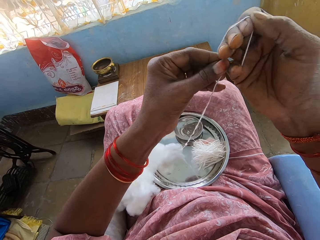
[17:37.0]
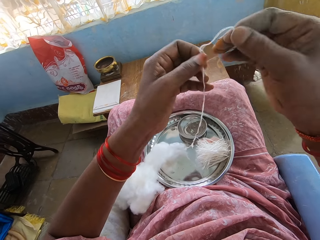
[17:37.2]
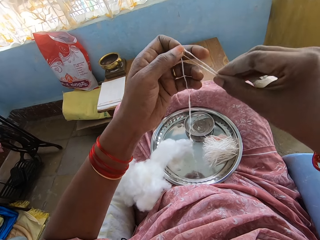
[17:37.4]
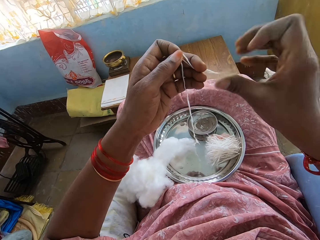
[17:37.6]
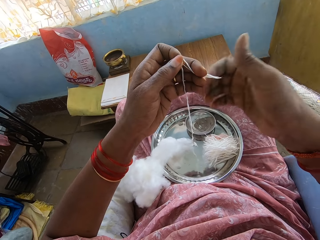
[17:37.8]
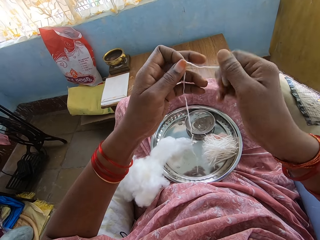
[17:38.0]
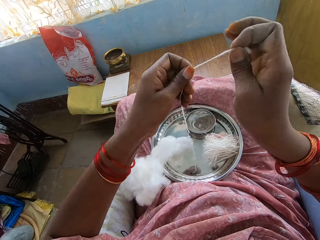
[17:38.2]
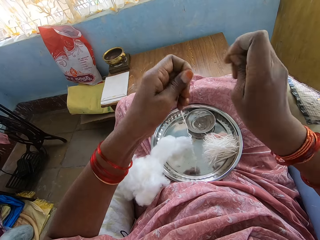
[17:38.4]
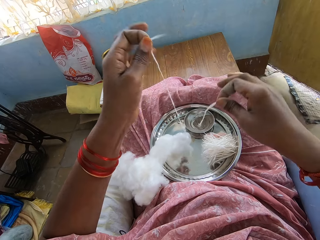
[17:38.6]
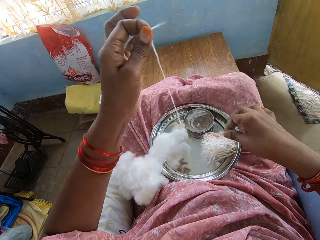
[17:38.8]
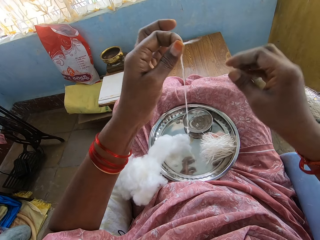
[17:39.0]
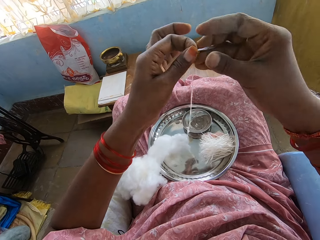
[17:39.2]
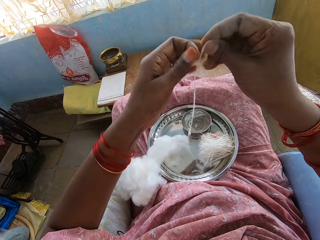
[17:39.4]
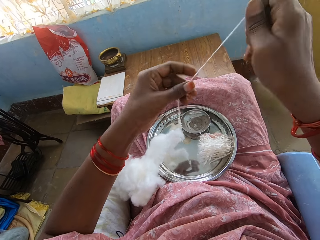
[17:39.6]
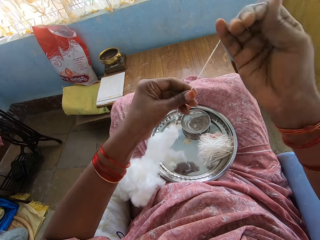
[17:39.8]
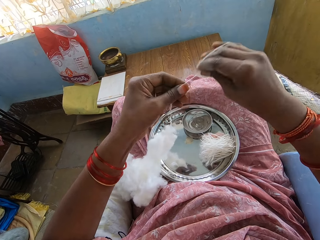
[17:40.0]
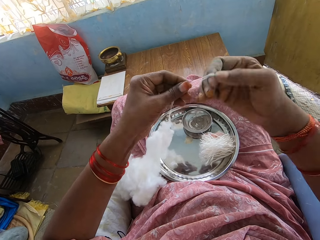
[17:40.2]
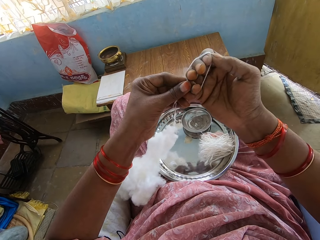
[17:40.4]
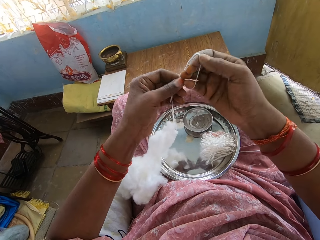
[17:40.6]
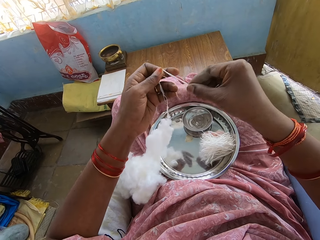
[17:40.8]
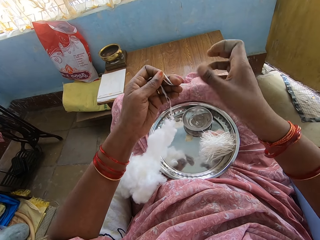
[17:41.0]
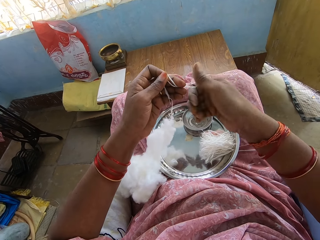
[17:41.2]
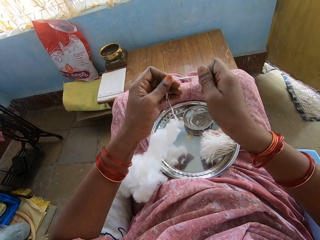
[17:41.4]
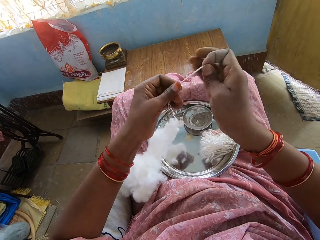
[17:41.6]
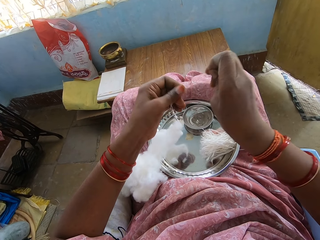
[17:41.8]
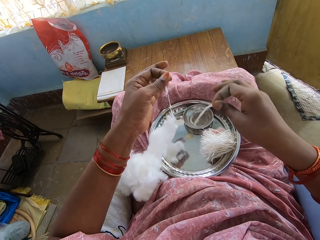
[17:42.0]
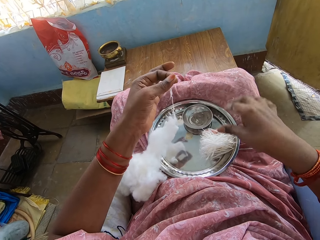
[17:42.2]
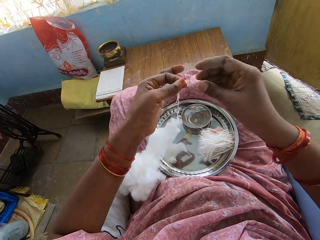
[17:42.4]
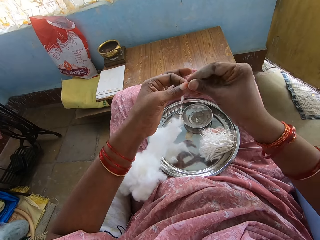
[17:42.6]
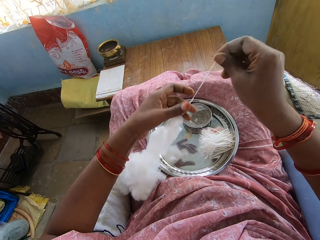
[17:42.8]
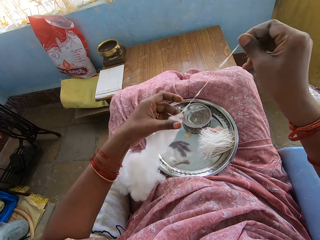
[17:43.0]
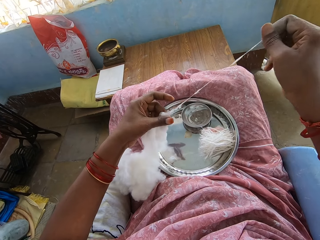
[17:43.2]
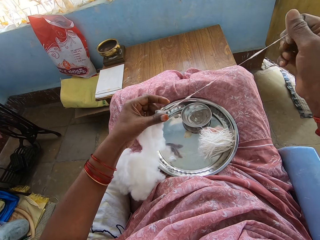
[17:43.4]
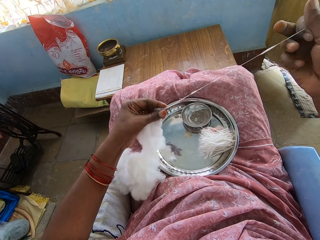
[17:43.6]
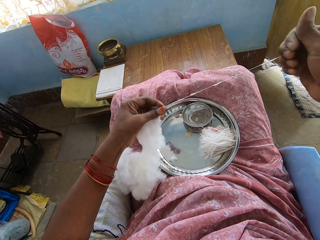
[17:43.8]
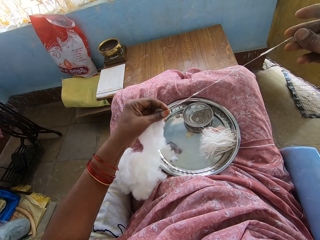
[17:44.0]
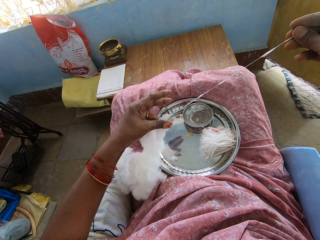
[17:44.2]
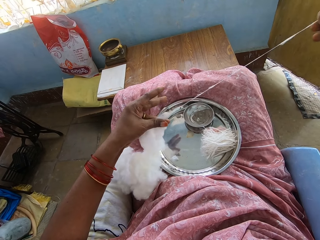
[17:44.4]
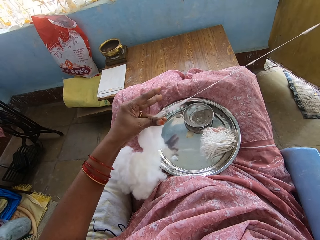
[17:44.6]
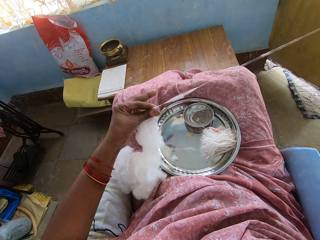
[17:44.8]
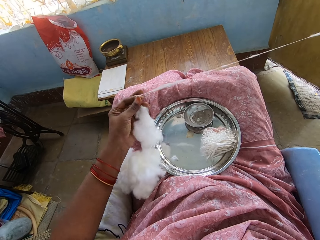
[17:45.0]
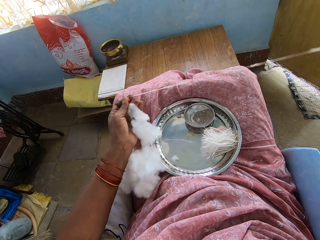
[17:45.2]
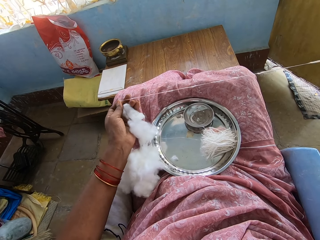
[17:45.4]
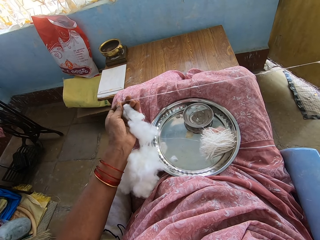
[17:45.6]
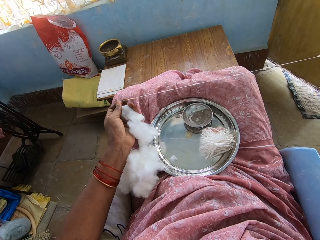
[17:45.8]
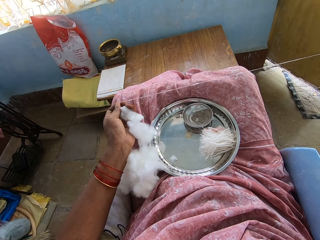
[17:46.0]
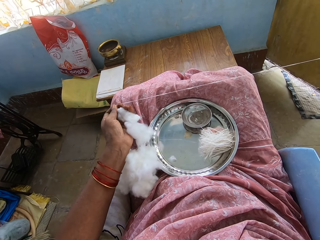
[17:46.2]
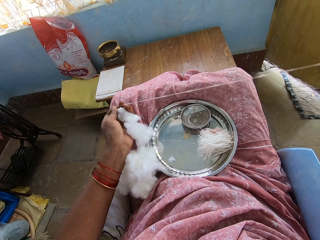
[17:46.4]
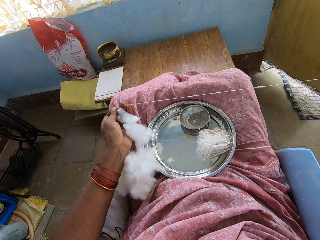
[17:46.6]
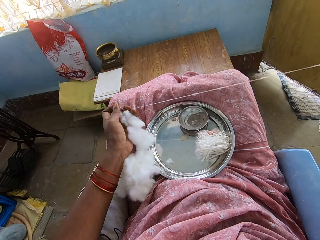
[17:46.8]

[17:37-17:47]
The camera wearer removes cotton from the hand. They cut the cotton. They put the cotton in the tray. They spin the cotton with the hand. They roll the cotton around the hand. They remove the cotton from the hand, cut the cotton, and put the cotton in the tray. They spin the cotton with the hand. They pull the cotton.

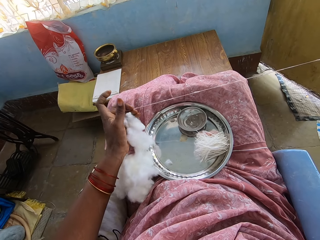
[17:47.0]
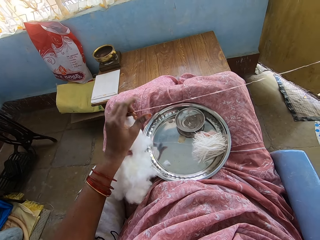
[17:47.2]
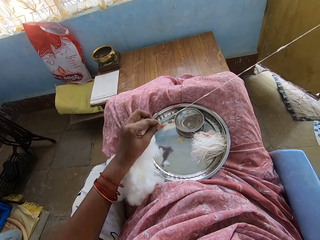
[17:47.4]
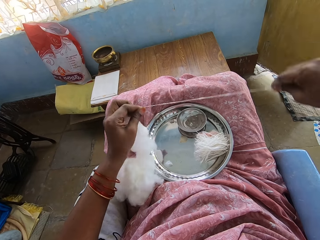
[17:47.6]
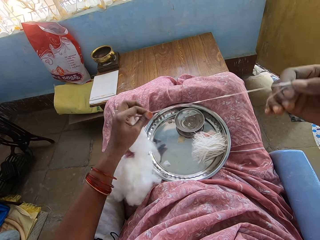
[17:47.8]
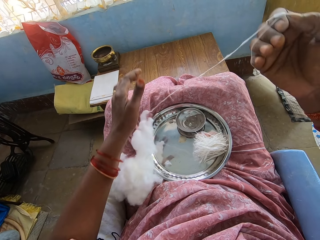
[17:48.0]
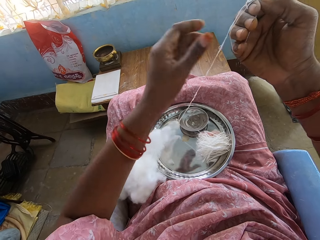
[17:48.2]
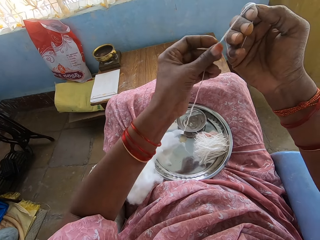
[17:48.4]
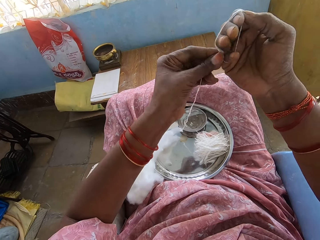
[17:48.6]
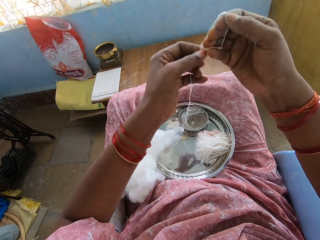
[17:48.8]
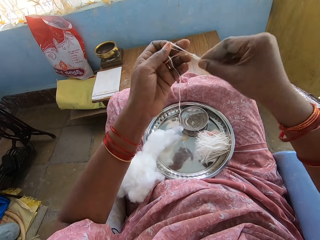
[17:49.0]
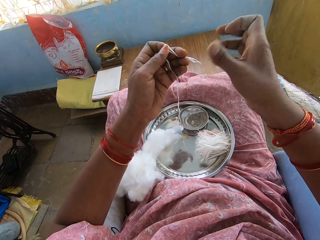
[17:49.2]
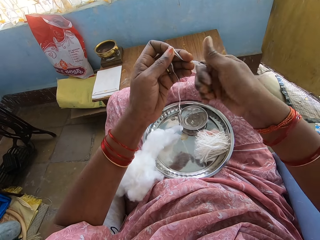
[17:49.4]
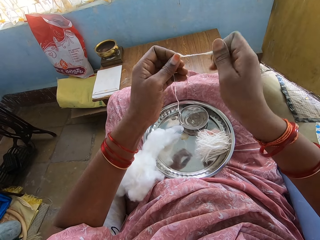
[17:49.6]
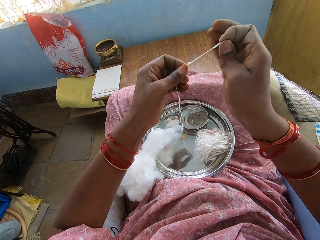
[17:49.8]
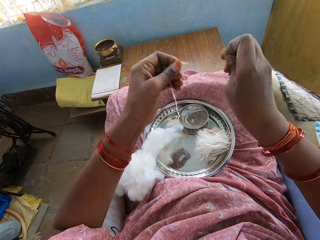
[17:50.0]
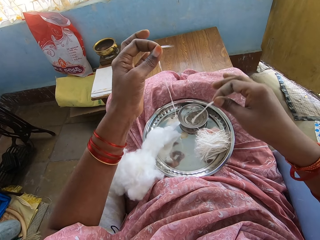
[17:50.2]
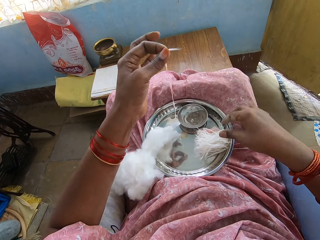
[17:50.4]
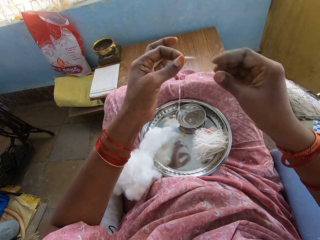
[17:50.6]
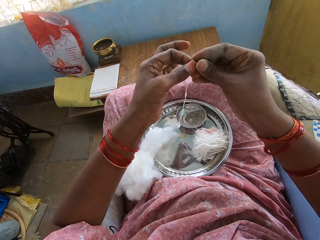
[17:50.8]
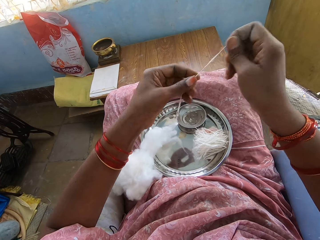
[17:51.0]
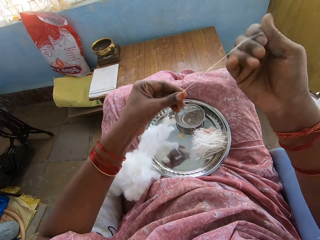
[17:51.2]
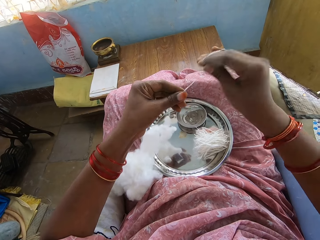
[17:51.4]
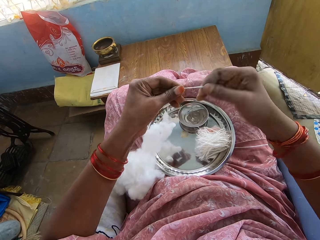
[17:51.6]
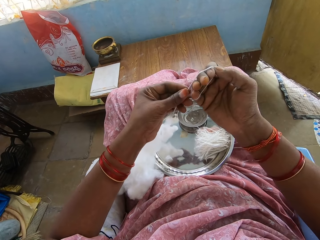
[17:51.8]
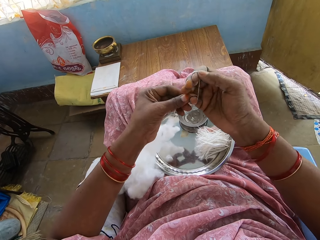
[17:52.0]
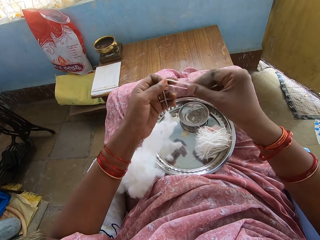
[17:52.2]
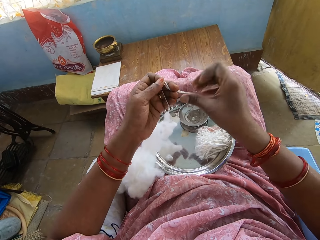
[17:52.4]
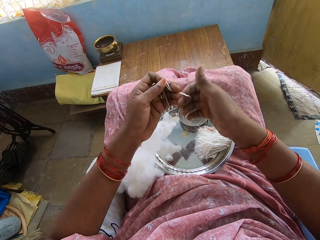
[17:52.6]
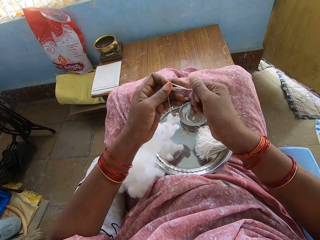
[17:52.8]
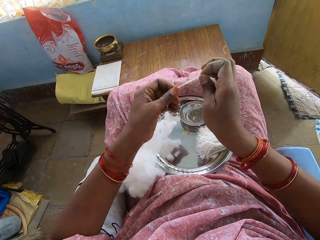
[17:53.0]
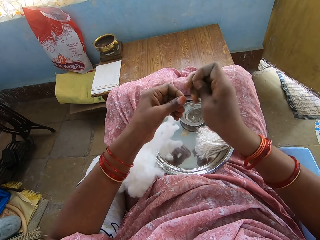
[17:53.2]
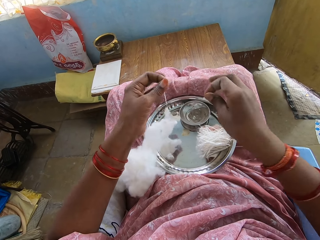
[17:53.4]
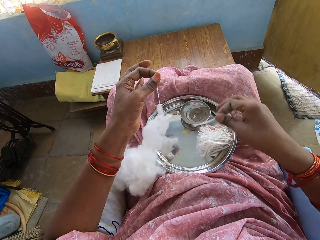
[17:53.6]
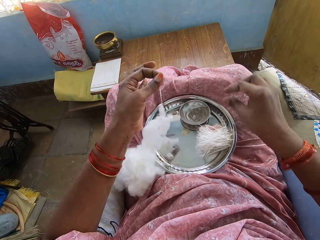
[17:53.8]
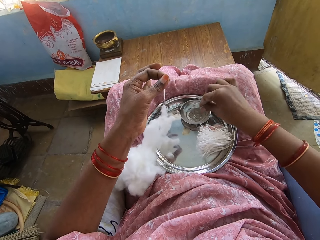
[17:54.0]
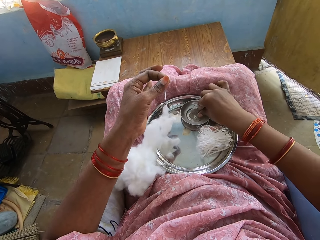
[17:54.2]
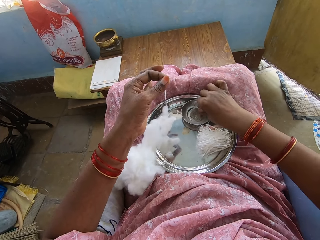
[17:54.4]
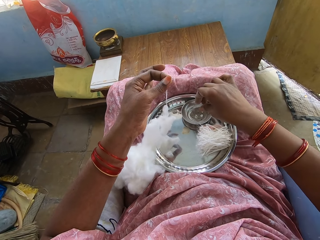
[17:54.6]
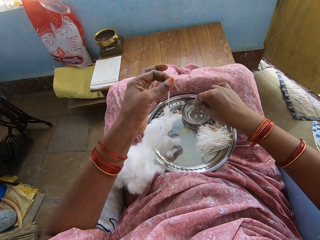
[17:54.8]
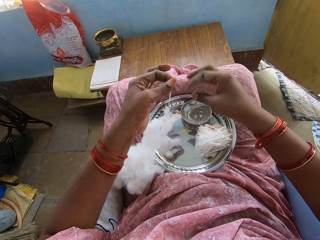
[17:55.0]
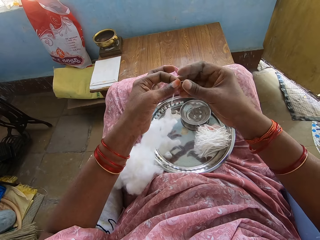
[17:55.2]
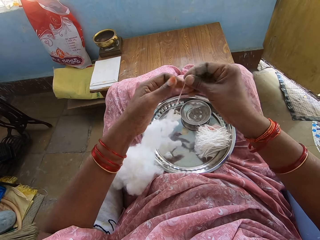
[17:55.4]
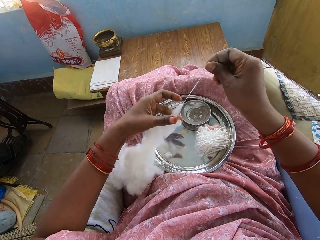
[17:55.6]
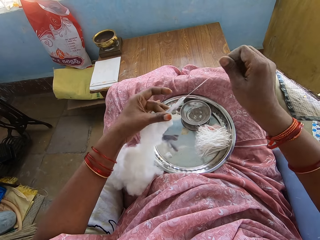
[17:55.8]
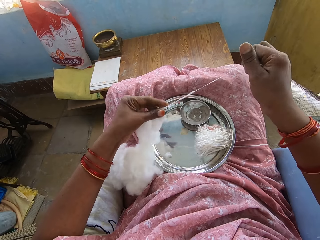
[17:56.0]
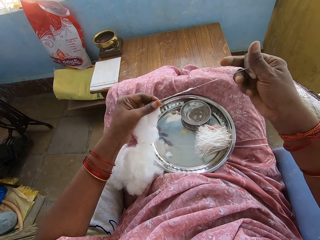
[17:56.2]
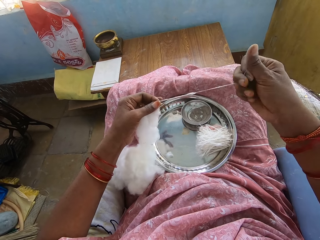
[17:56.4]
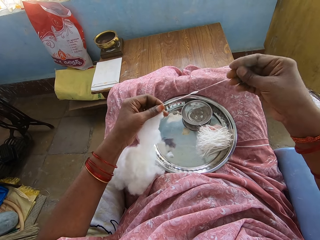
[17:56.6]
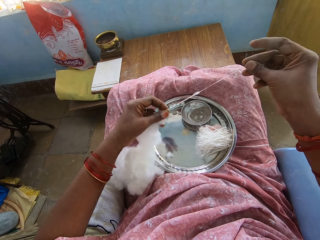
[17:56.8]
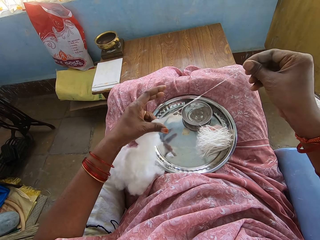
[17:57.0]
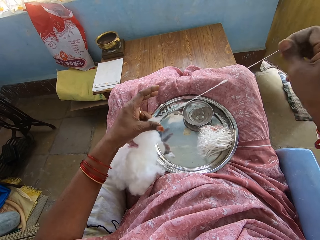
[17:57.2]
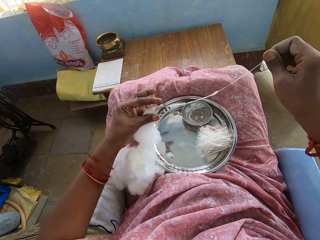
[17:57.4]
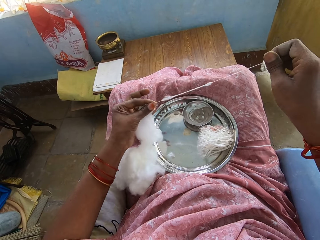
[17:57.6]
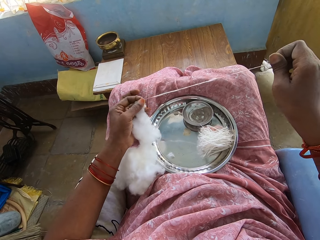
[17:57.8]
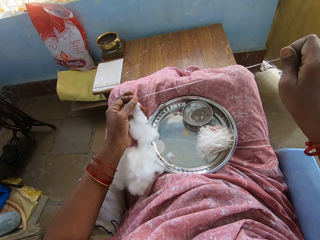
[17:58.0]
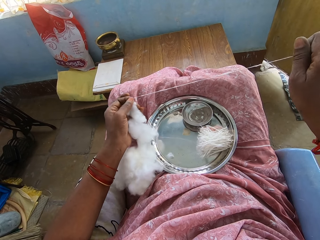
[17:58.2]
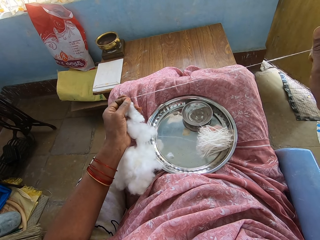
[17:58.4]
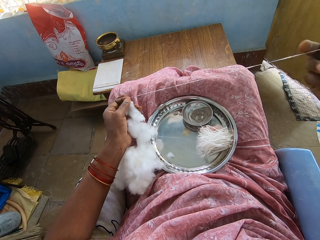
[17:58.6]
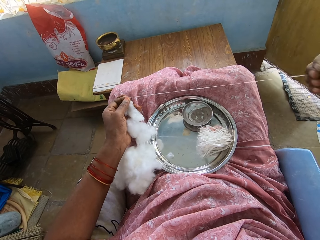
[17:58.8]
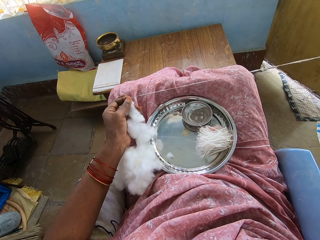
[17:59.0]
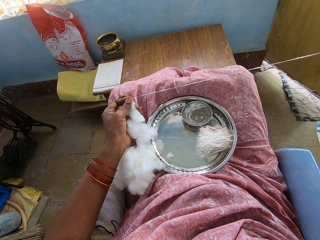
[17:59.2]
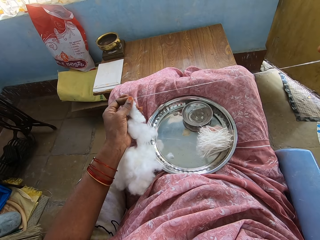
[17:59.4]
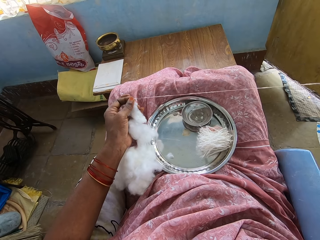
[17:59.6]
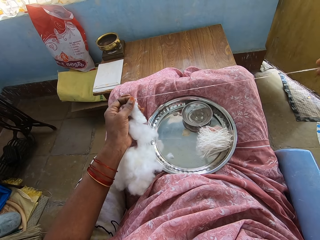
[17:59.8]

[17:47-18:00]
The camera wearer rolls the cotton around the hand. They remove the cotton from the hand. They cut the cotton. They put the cotton in the tray. They spin the cotton with the hand. They roll the cotton around the hand. They remove the cotton from the hand, cut the cotton, and put the cotton in the tray. They dip the hand in a liquid. They pick powder from the bowl. They spin the cotton with the hand. They pull the cotton.
